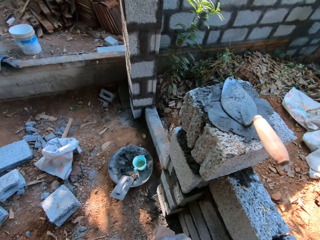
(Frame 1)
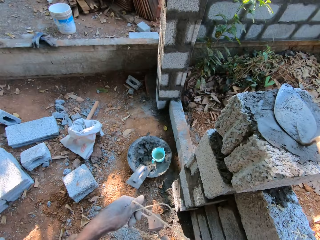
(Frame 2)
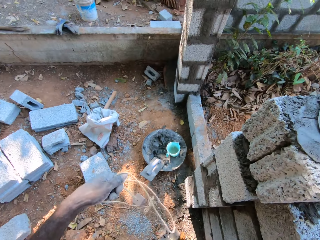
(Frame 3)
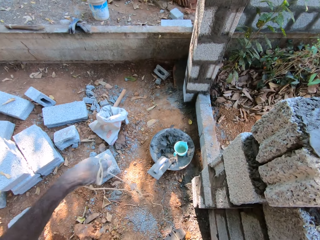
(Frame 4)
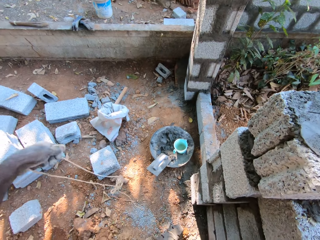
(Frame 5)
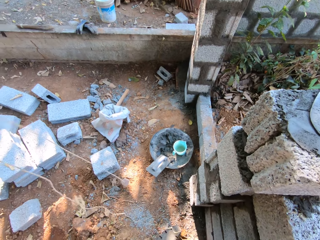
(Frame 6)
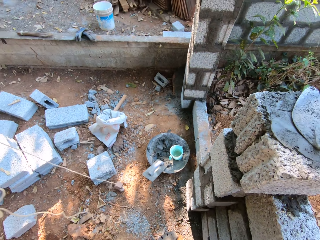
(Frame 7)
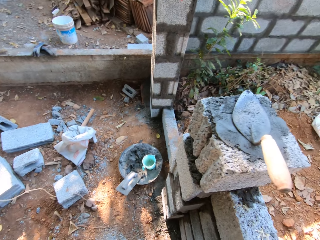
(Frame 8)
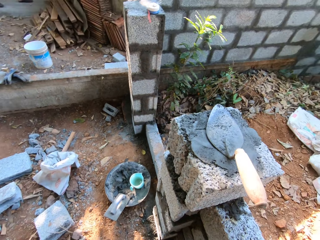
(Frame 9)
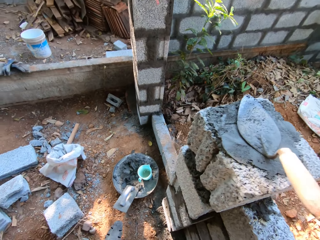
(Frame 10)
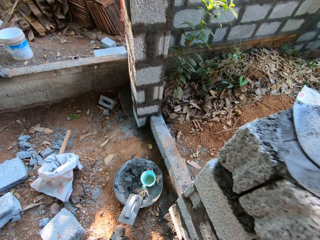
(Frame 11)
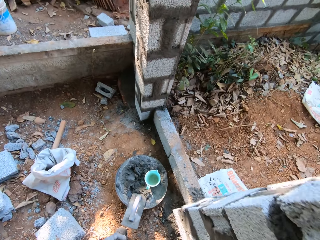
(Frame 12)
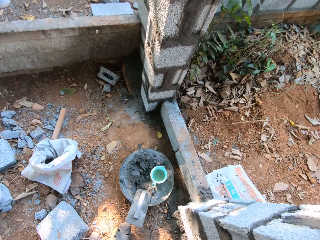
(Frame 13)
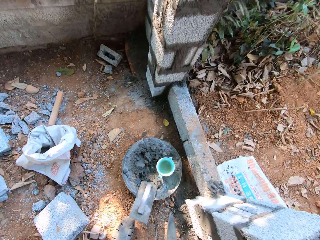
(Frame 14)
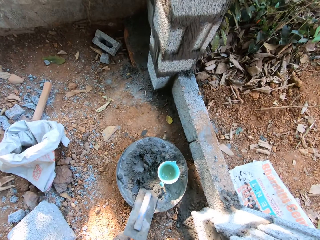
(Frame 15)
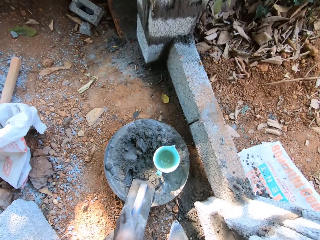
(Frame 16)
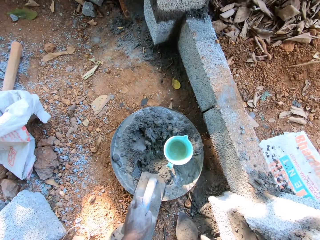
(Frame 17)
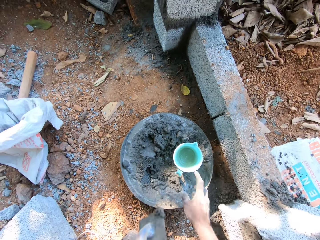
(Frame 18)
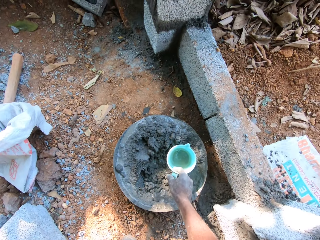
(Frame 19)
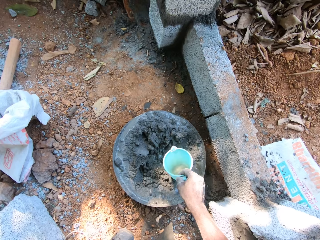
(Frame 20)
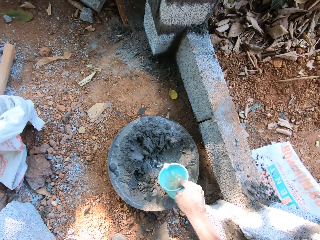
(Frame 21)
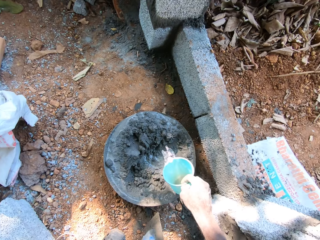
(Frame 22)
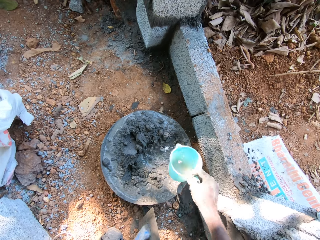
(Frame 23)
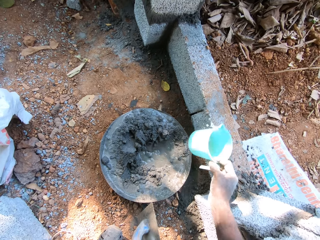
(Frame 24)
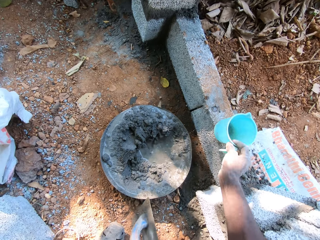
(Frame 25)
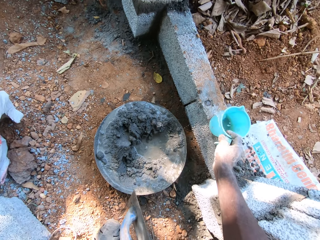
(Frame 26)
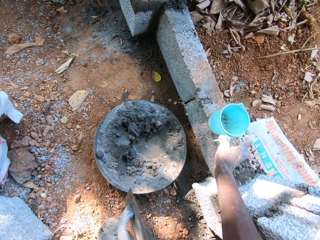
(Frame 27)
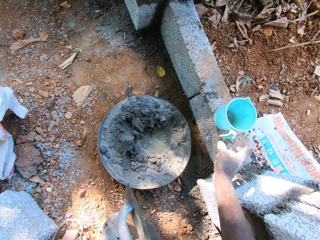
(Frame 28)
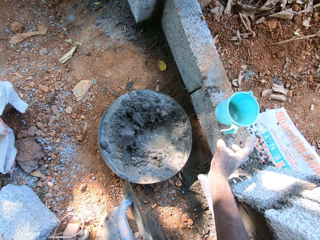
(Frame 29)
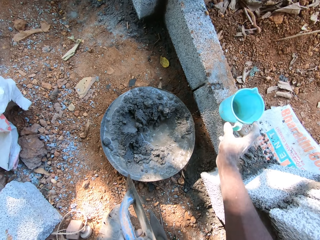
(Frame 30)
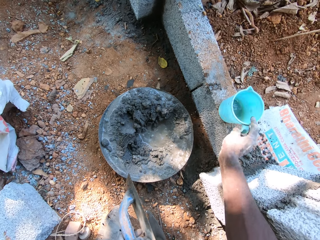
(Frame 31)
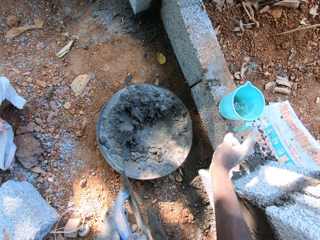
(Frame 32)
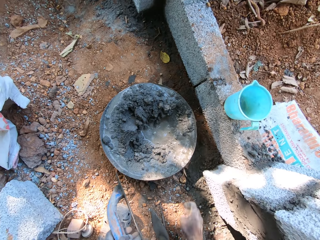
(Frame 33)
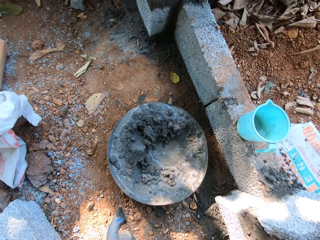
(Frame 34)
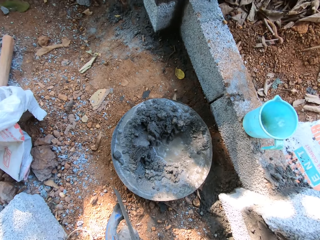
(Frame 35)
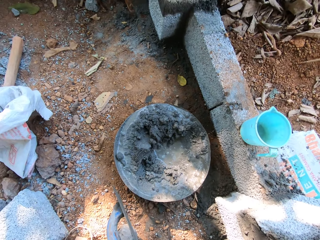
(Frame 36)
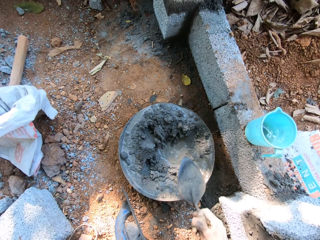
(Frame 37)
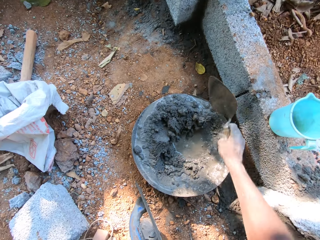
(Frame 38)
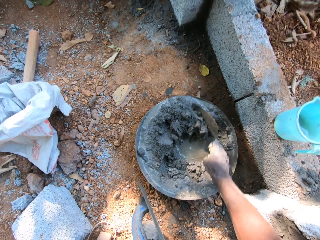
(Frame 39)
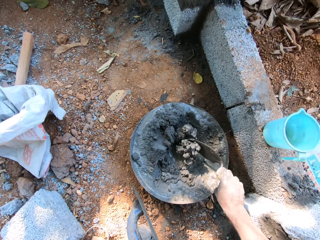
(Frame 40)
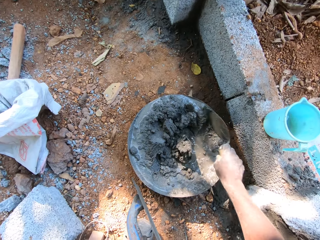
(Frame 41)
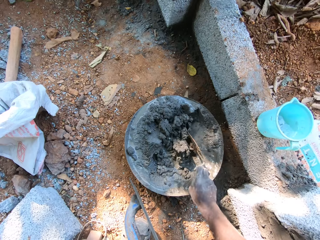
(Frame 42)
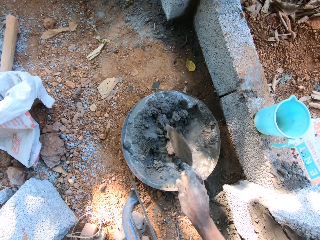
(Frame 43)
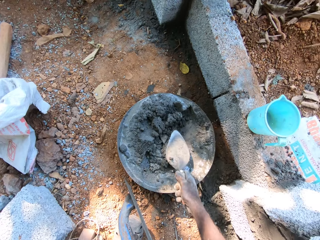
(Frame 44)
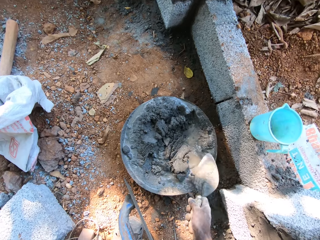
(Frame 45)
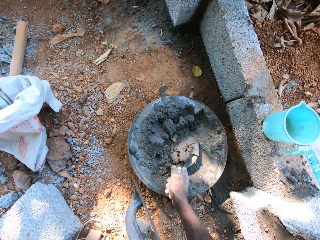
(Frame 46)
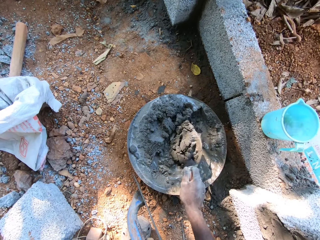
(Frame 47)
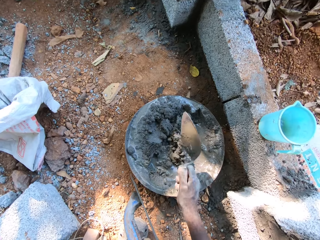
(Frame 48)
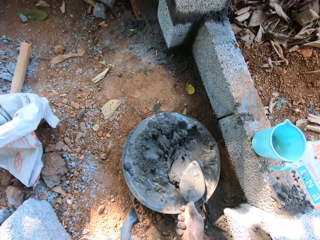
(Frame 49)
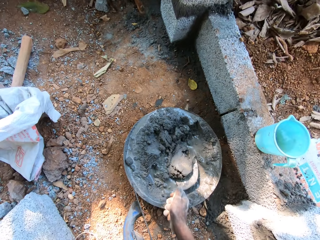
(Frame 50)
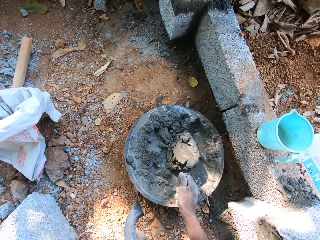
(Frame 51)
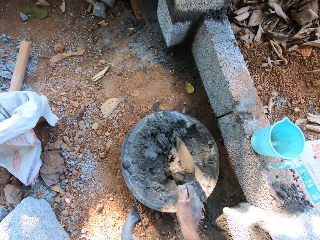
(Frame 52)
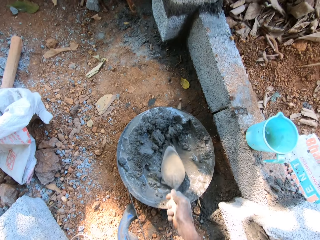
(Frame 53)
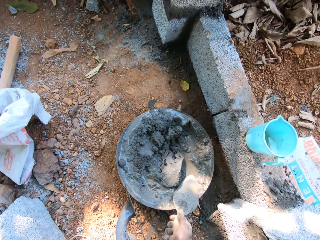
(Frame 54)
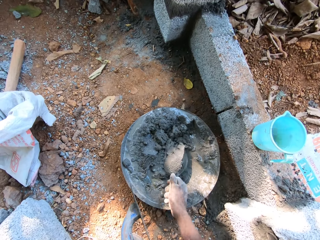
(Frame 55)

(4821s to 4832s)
The camera wearer drops the plumb bob in his left hand on the ground. He drops the hand levelling trowel in his left hand on the ground. He picks up the hand levelling trowel in the tray on the ground with his left hand. He picks up a cup on the tray on the ground with his right hand. He pours water from the cup in his right hand in the tray of concrete on the ground. He drops the cup in his right hand on the door step. He mixes concrete on the tray on the ground with the hand trowel in his right hand.

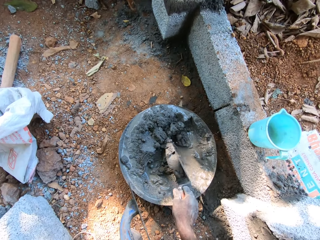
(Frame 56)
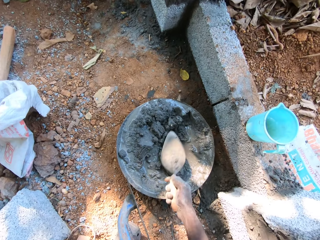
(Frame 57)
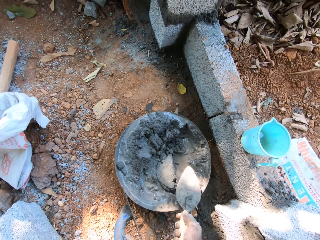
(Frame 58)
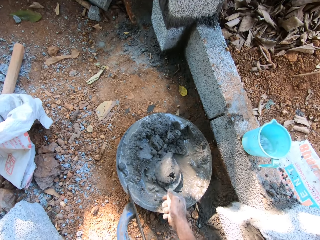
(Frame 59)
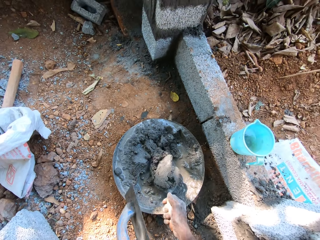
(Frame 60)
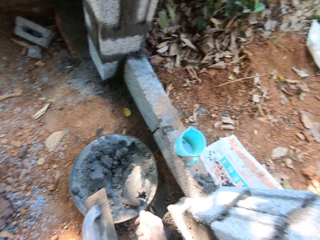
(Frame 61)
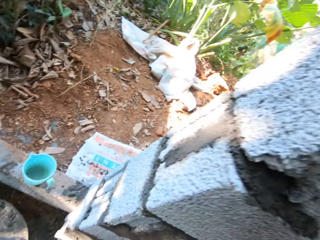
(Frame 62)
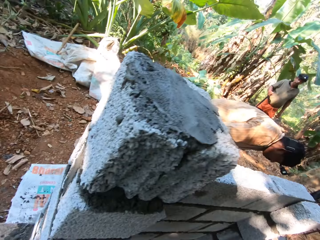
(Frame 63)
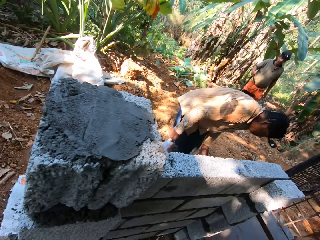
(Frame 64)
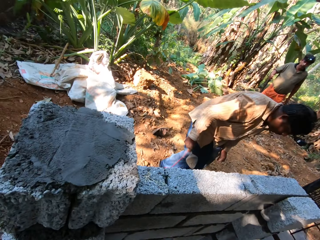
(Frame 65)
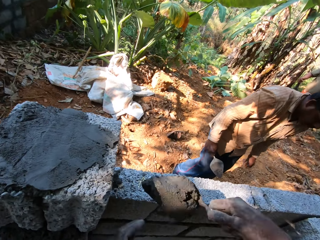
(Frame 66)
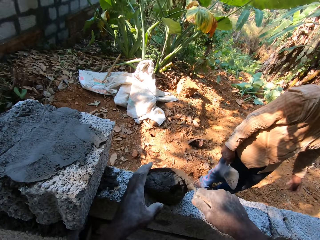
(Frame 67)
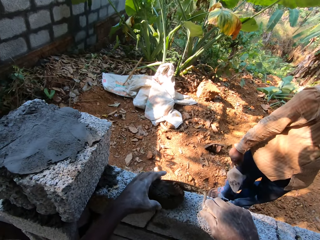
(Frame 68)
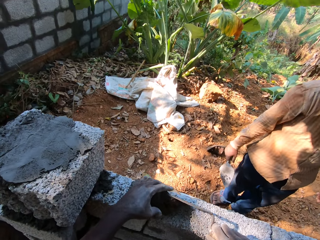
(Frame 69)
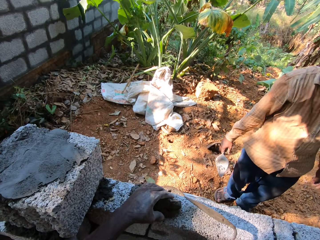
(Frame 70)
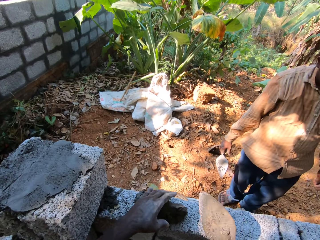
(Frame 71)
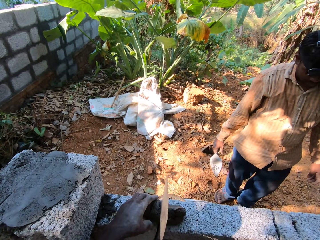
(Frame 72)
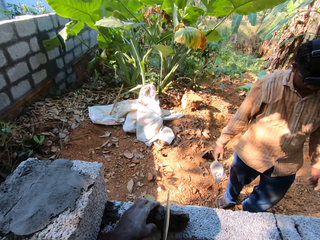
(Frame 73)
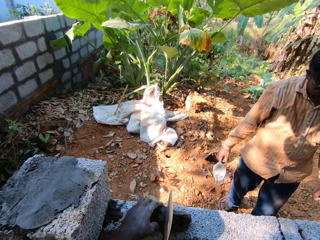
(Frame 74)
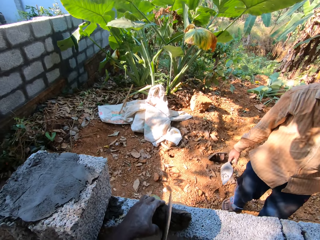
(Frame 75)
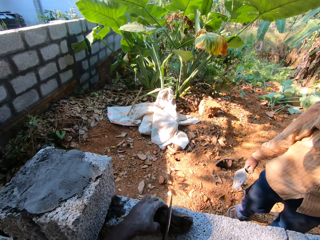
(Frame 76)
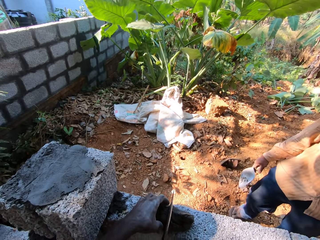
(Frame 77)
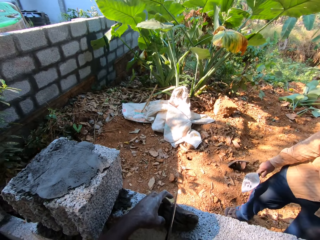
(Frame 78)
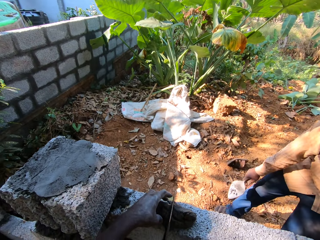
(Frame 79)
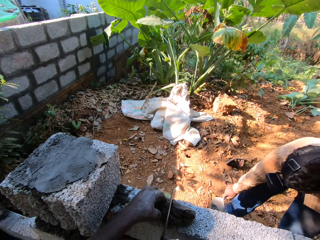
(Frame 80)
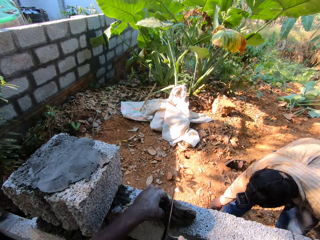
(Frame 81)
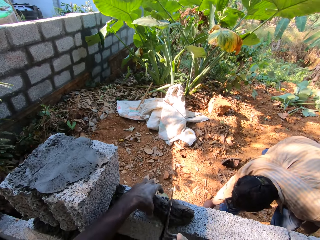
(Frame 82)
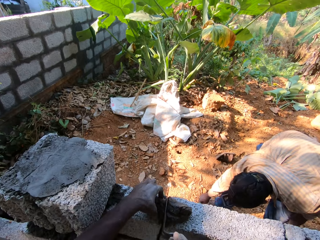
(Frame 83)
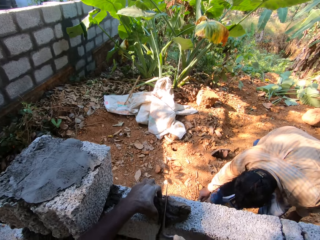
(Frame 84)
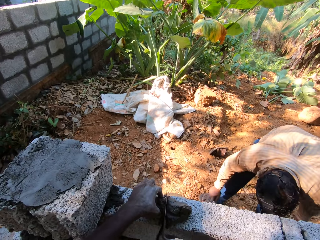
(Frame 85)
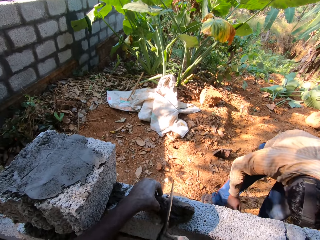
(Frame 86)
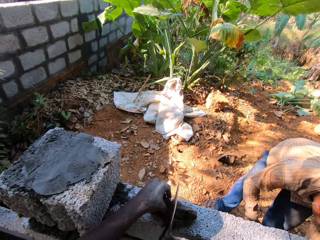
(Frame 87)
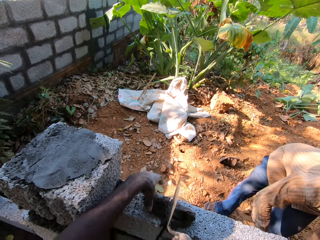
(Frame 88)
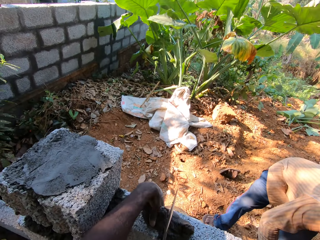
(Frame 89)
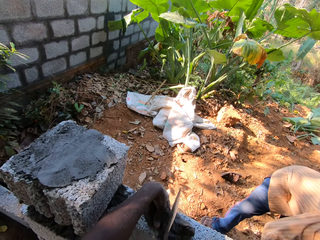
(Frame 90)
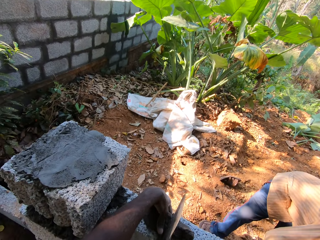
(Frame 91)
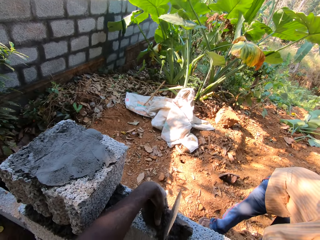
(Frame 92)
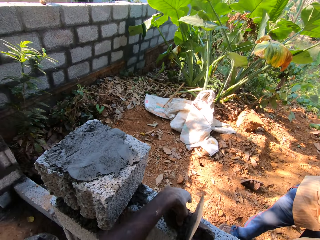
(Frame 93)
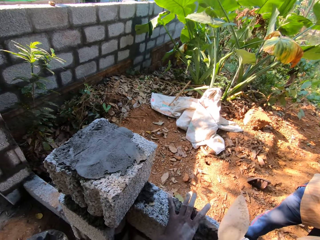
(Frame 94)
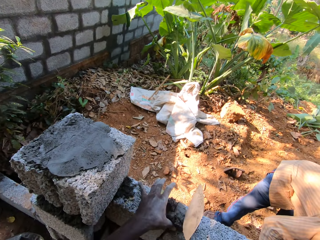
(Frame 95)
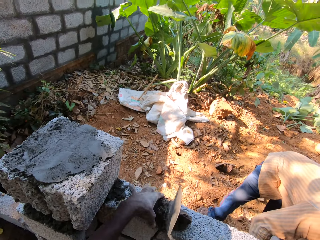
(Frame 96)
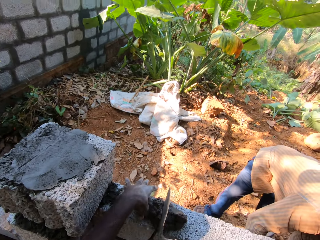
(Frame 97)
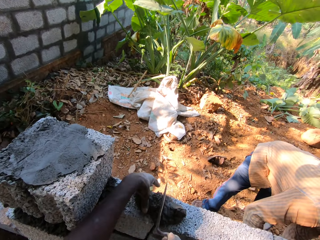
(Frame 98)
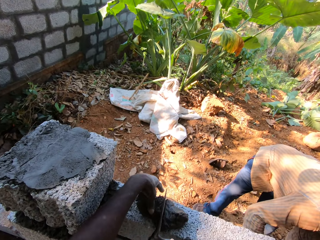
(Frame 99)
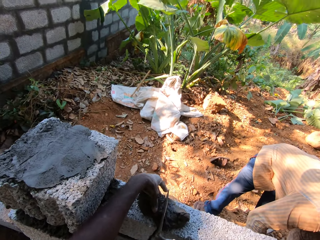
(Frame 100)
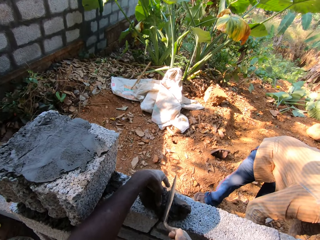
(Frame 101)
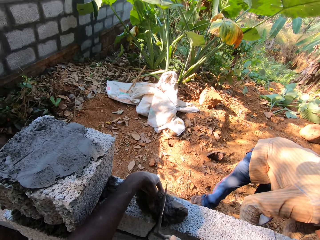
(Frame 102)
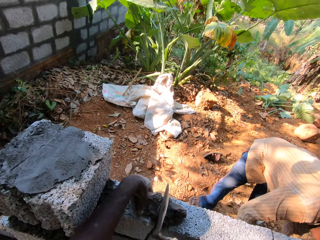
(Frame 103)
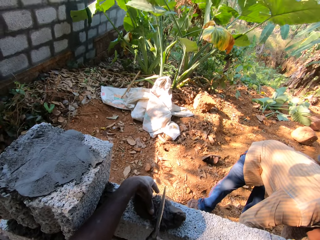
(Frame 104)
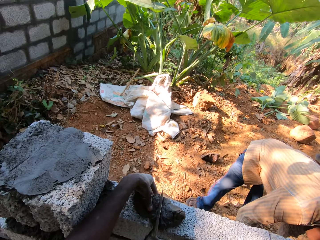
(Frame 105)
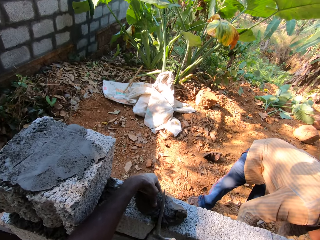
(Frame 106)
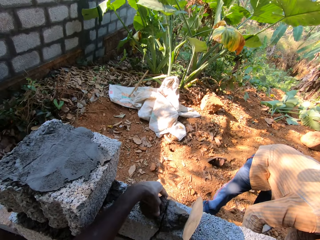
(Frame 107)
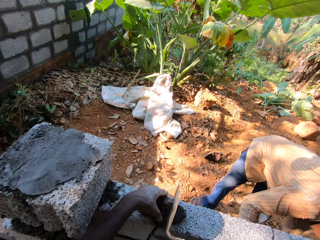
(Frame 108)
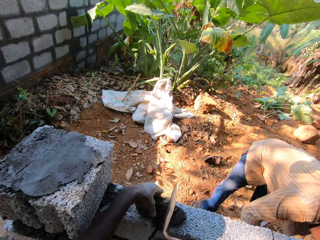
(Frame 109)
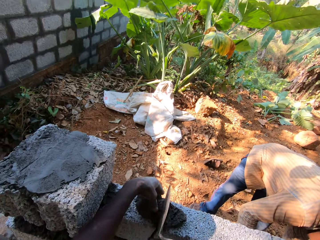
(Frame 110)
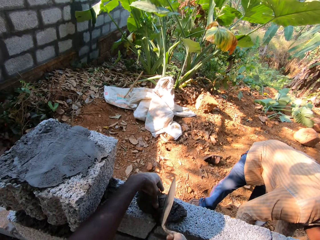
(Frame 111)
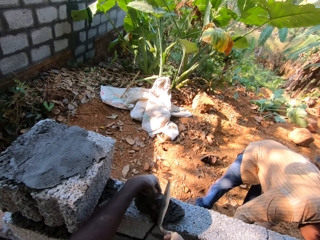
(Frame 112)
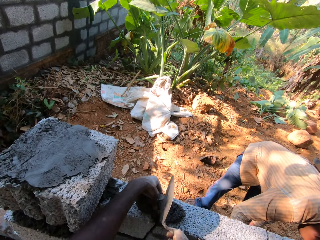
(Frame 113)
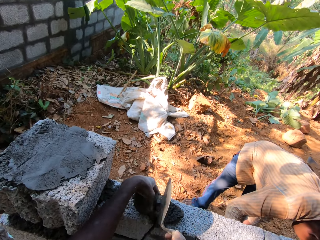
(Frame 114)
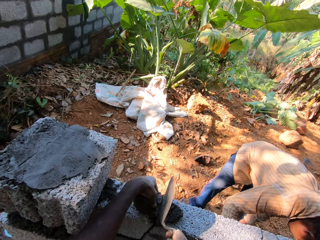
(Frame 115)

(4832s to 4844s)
The camera wearer packs concrete from the tray on the ground with the hand trowel in his right hand. He drops the concrete in the hand trowel in his right hand on the concrete block on the wall. He chops the concrete on the concrete block on the wall with the hand trowel in his right hand. He fixes concrete on the wall spaces with the trowel. The man packs concrete from the tray on the ground with the hand trowel in his right hand. He plasters the wall with the hand trowel in his right hand.
